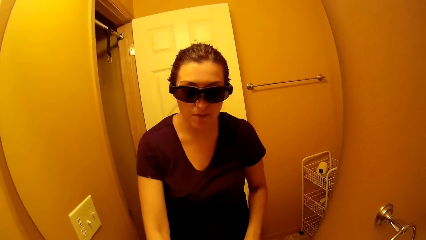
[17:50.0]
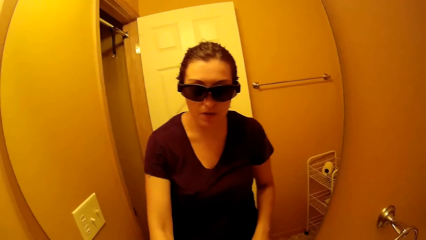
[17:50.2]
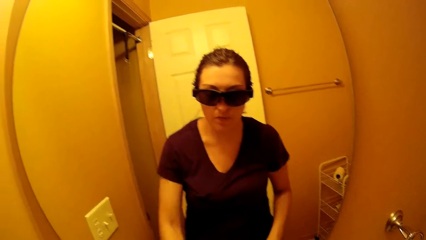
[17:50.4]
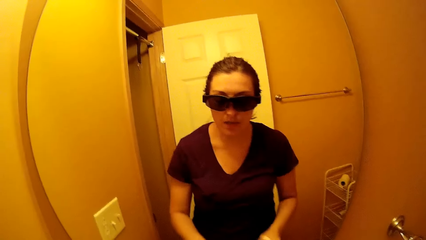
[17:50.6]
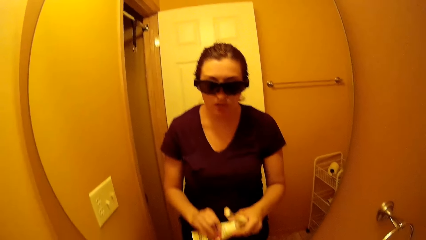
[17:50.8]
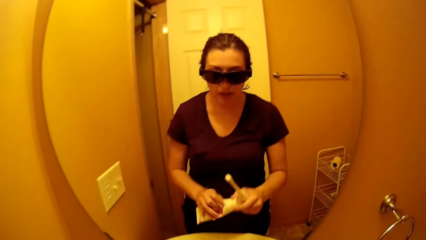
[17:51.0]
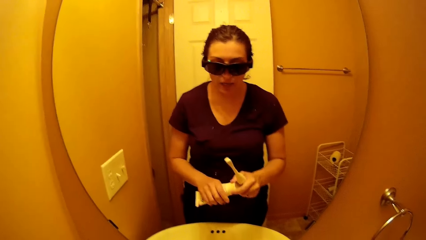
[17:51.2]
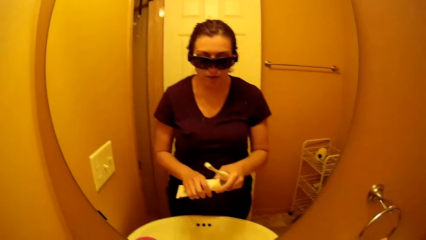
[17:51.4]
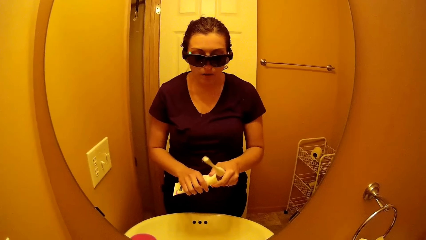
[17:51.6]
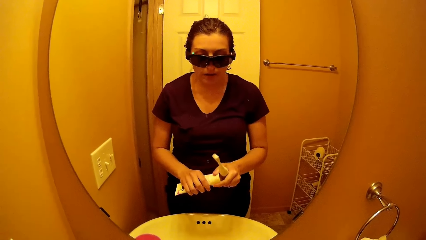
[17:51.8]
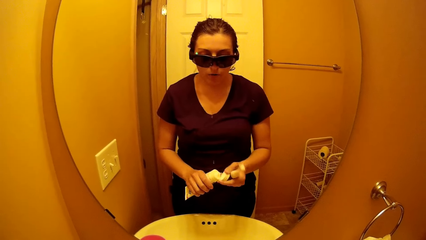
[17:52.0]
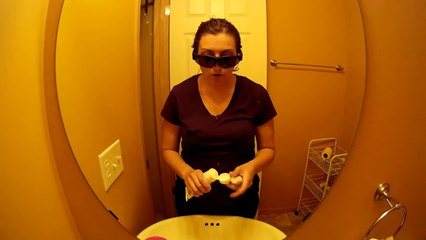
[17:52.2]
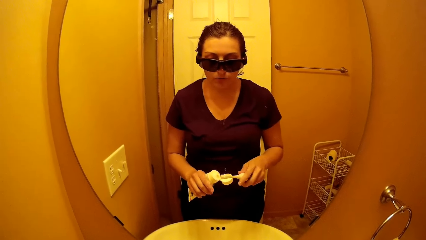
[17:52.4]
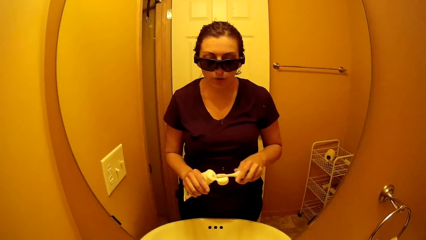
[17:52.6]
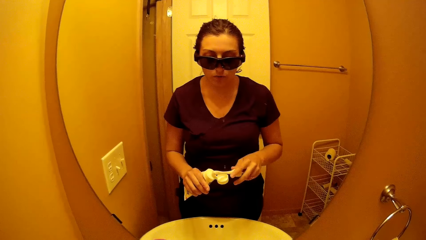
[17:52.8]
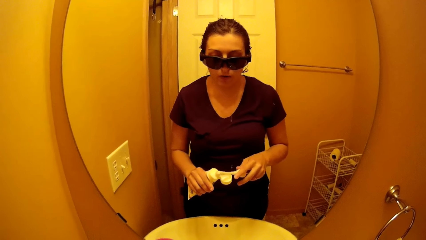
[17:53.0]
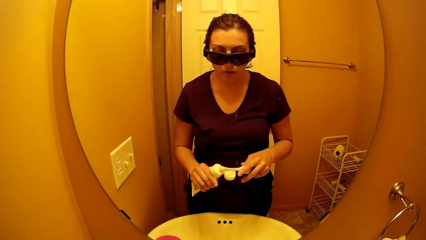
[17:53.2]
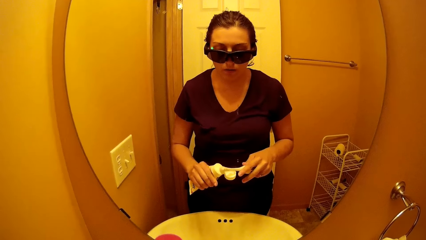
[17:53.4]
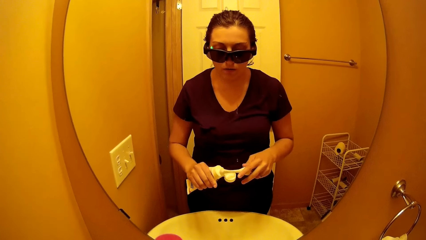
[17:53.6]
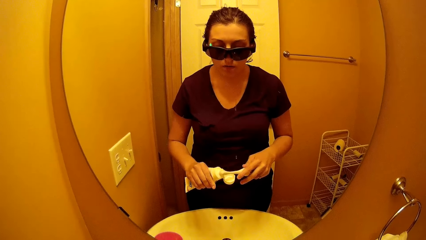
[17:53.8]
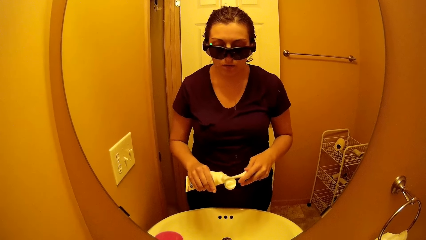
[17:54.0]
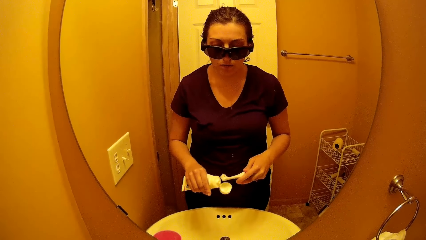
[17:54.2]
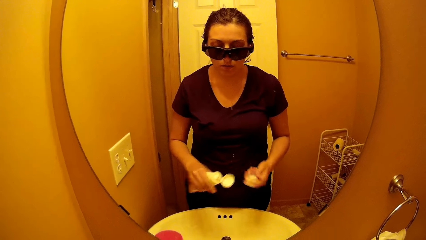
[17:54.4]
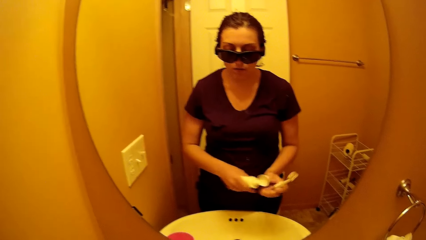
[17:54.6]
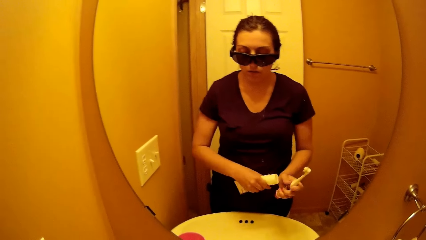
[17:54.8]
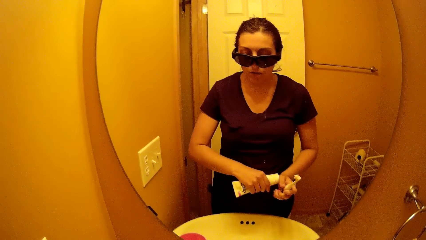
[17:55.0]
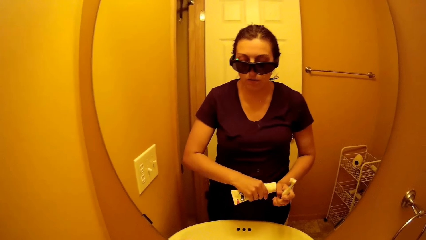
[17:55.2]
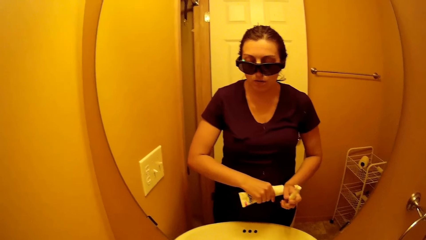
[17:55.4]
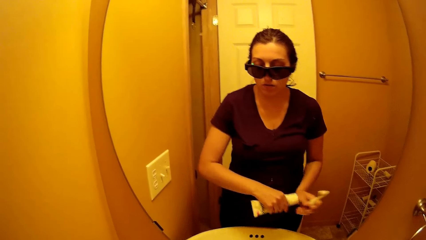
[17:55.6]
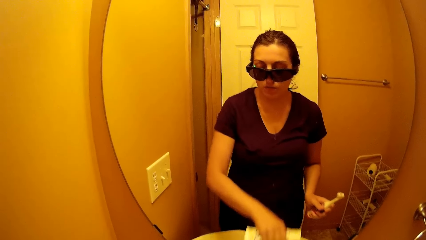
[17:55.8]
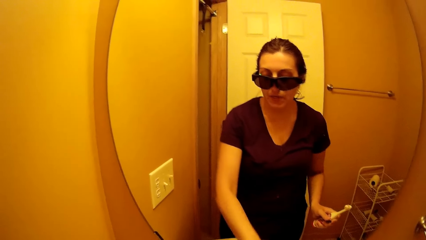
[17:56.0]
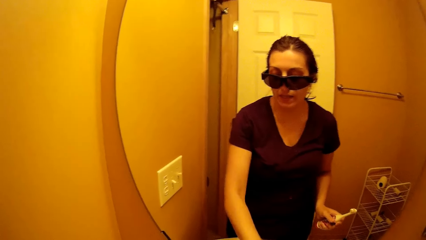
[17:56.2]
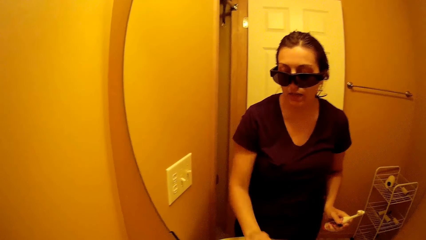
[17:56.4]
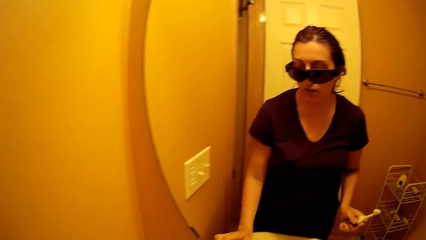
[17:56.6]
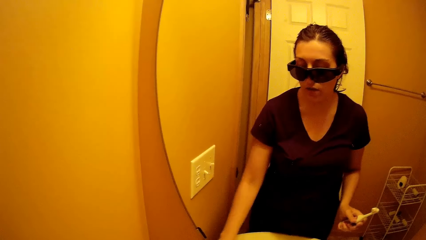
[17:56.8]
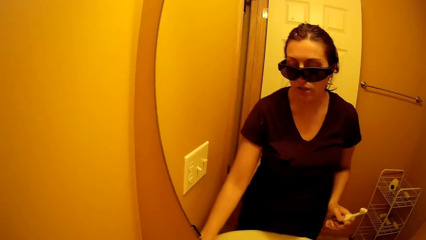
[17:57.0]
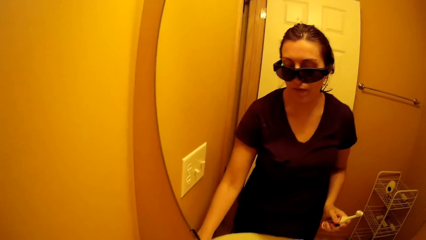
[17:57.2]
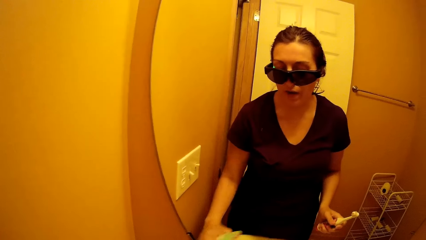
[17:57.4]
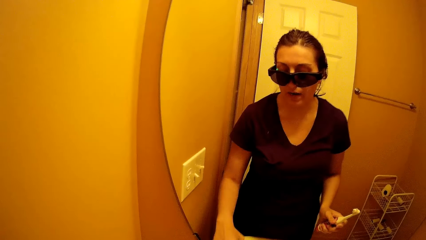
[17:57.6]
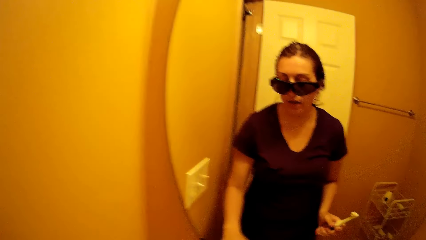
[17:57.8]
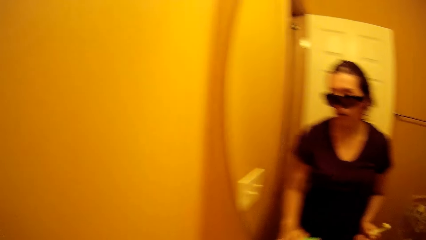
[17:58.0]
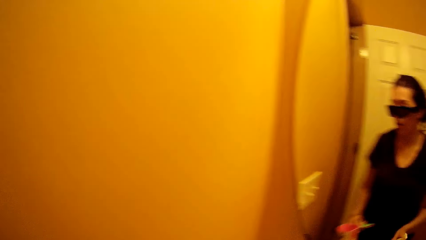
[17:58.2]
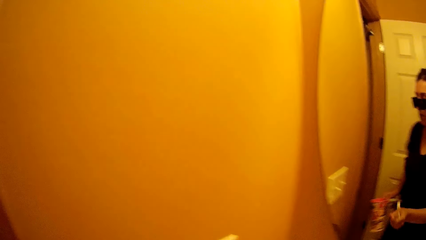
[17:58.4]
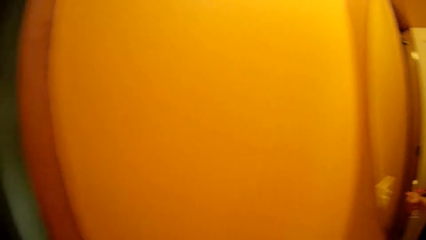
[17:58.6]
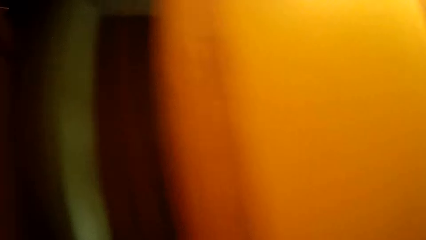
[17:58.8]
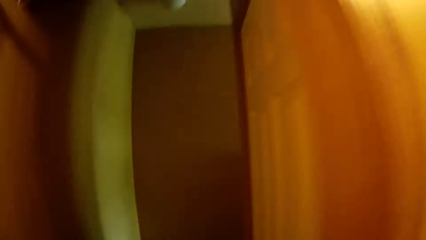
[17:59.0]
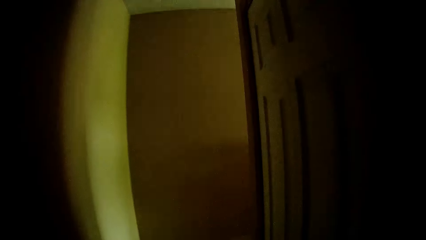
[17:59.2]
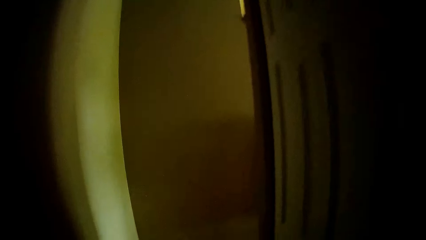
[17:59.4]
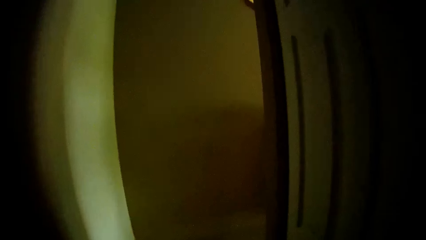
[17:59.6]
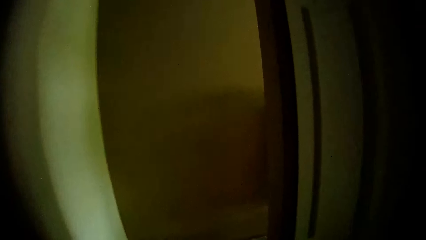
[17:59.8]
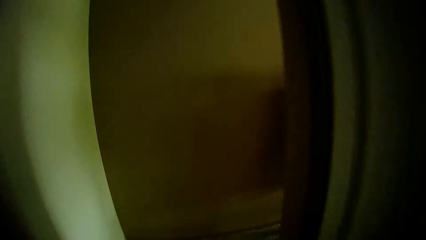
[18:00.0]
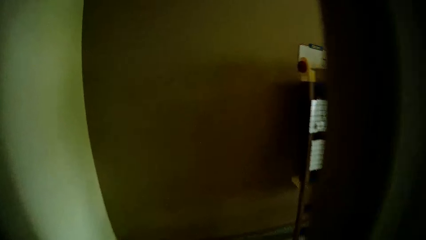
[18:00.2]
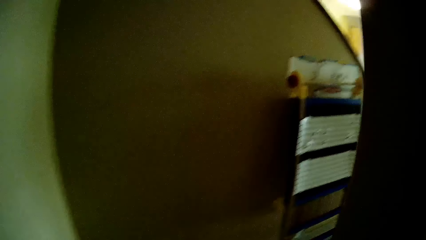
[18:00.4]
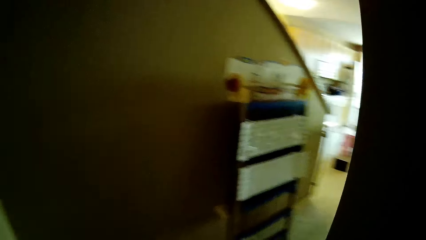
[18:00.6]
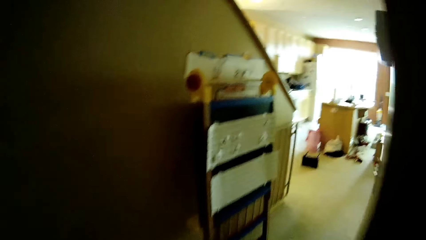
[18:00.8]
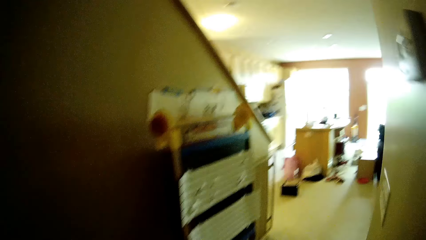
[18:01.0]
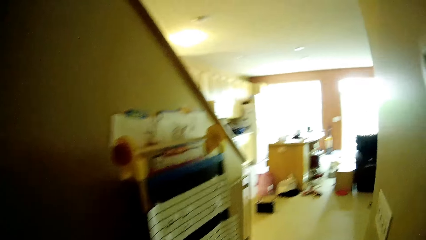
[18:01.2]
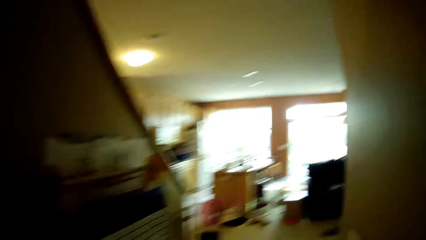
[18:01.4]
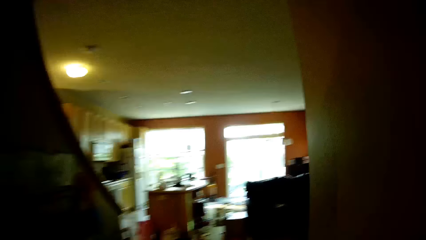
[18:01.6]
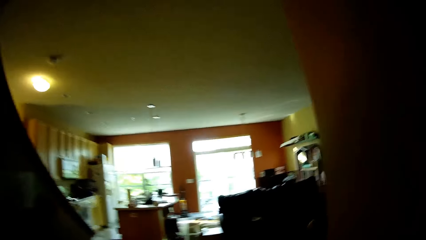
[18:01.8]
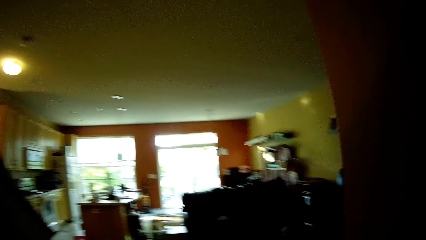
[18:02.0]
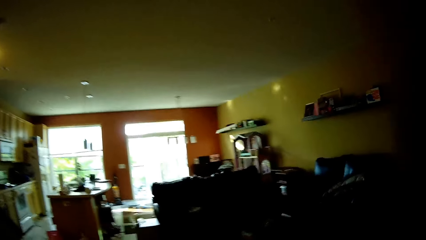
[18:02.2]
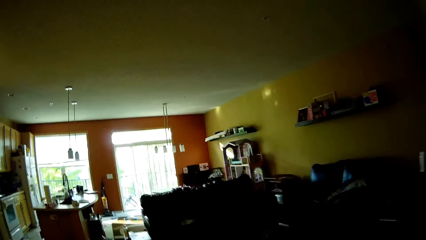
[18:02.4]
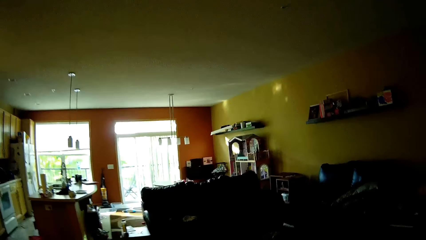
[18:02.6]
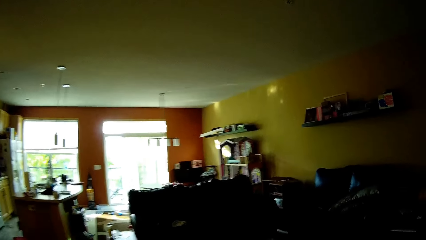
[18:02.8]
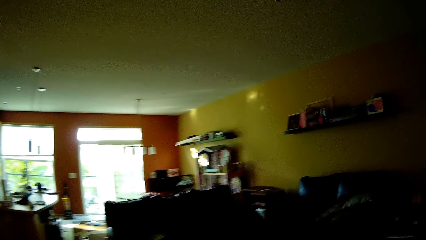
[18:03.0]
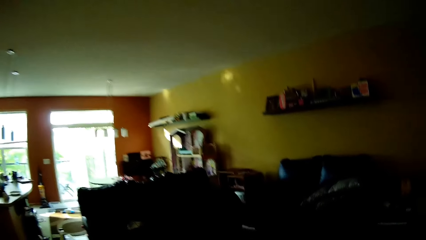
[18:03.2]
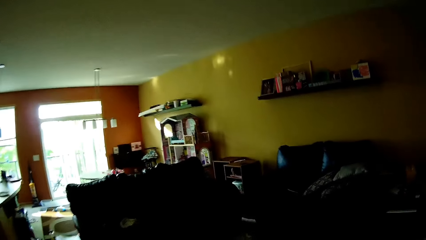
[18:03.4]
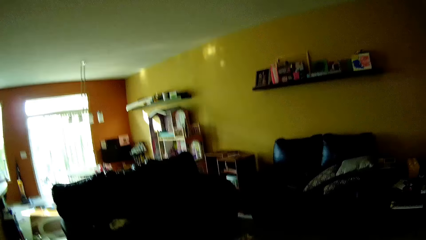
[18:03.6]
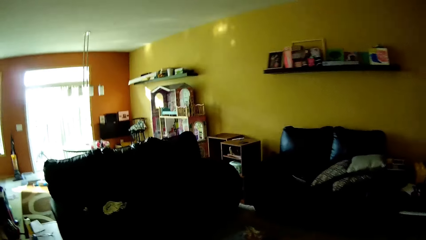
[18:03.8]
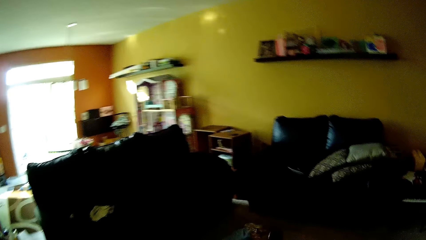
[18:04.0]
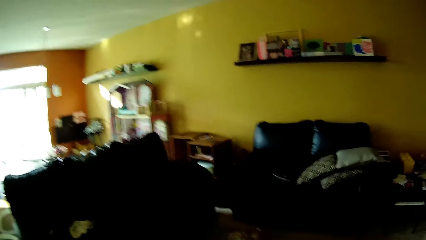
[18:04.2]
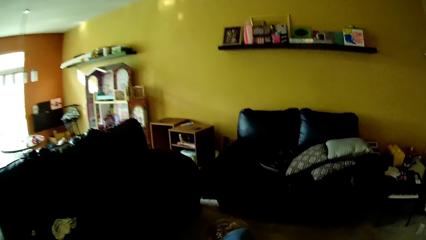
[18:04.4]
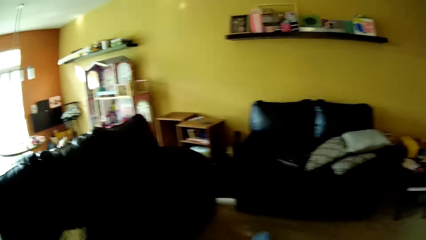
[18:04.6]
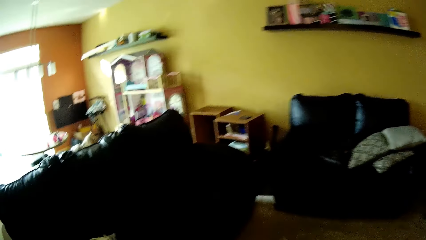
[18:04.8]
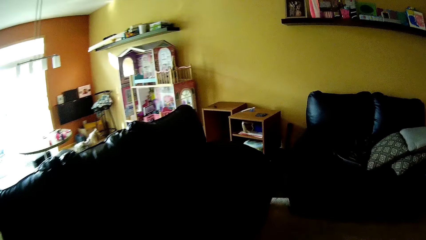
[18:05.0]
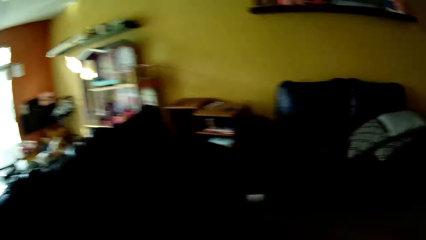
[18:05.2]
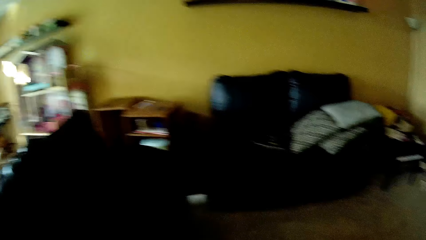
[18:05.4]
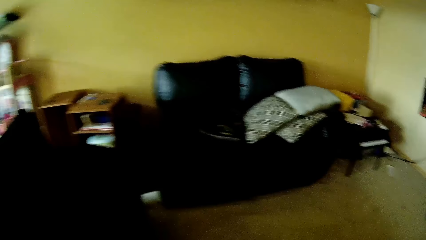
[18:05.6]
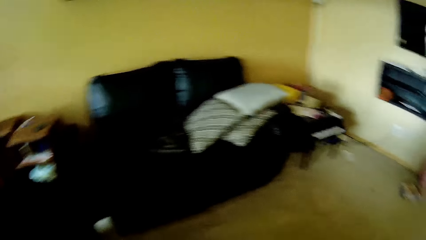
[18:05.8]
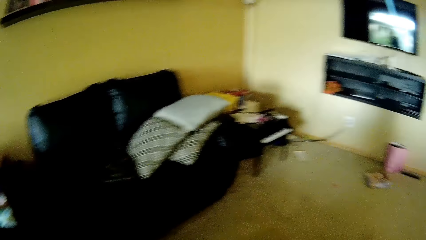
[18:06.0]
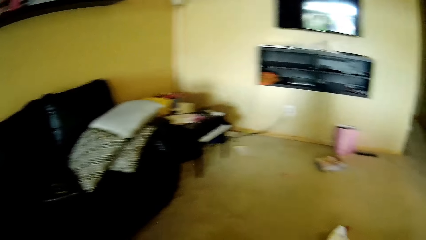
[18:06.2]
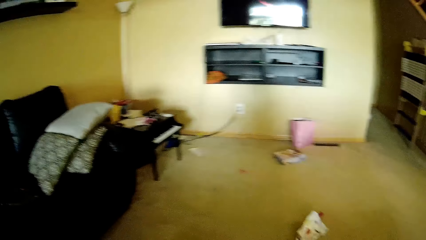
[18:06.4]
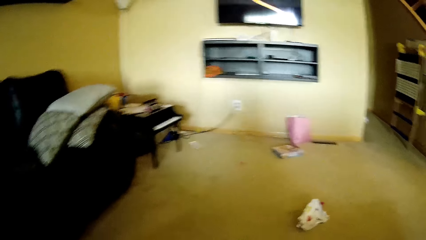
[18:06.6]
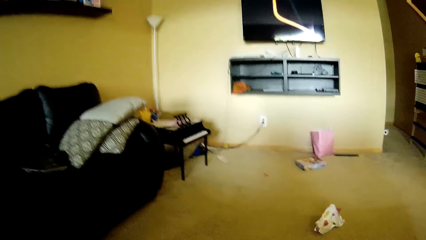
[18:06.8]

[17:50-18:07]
The camera wearer opens a tube of toothpaste with both hands. She puts some toothpaste on the toothbrush with both hands. She closes the tube of toothpaste with both hands. She places the tube of toothpaste on the other sink with her left hand. She talks to the child. She picks up the cup and toothbrushes from the other sink with her left hand. The child talks to the camera wearer. The camera wearer talks to the child. She walks out of the new bathroom. She walks around the house.
